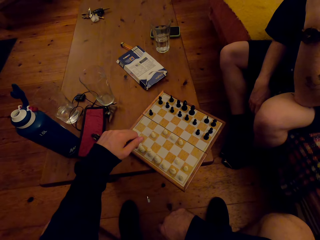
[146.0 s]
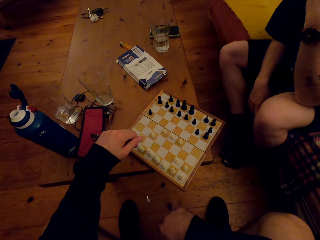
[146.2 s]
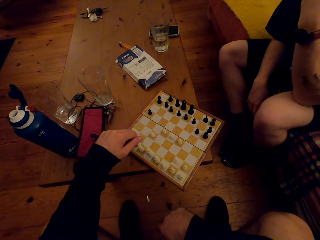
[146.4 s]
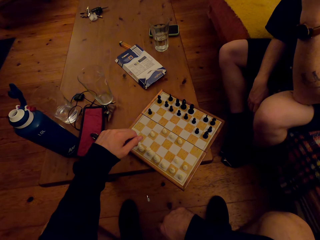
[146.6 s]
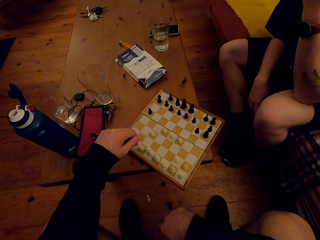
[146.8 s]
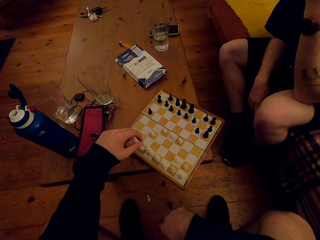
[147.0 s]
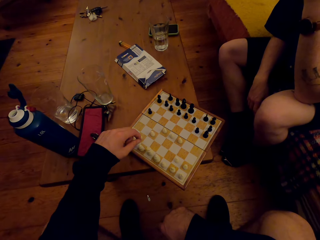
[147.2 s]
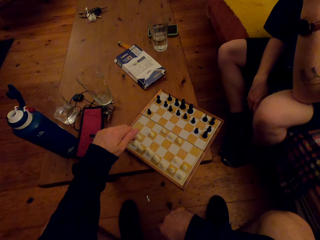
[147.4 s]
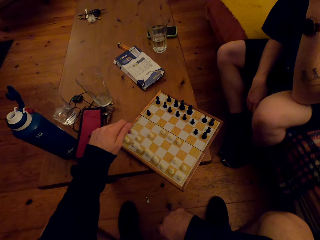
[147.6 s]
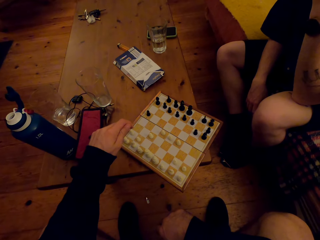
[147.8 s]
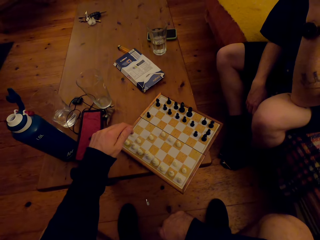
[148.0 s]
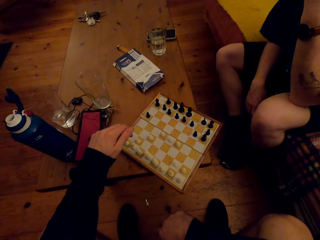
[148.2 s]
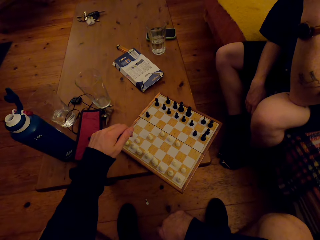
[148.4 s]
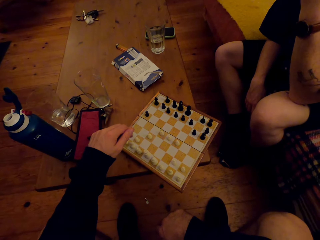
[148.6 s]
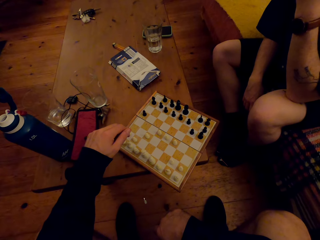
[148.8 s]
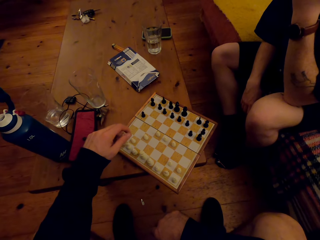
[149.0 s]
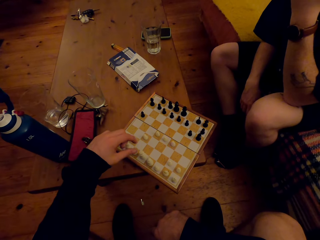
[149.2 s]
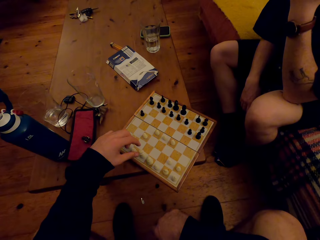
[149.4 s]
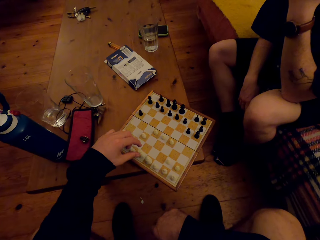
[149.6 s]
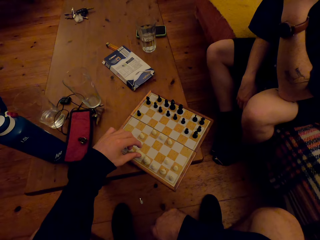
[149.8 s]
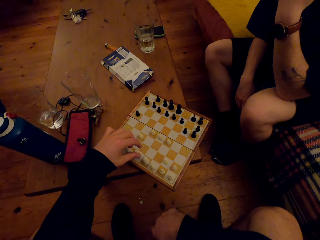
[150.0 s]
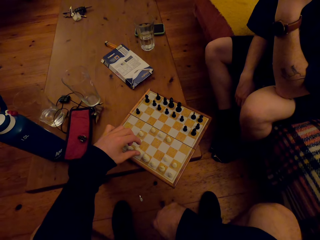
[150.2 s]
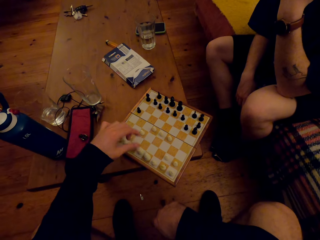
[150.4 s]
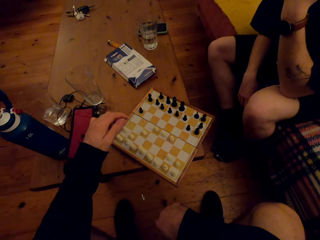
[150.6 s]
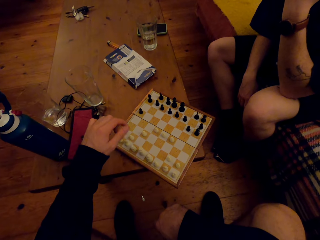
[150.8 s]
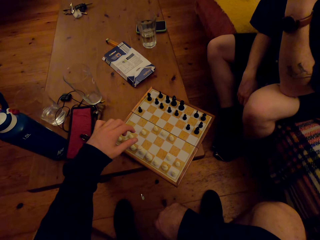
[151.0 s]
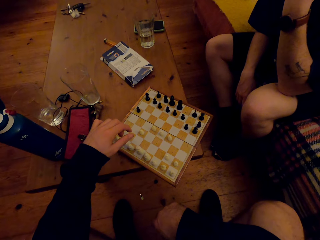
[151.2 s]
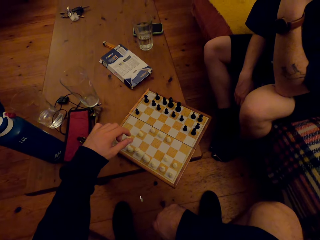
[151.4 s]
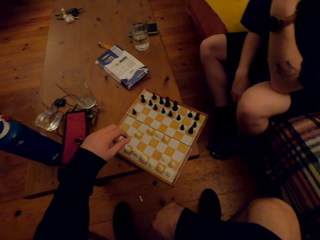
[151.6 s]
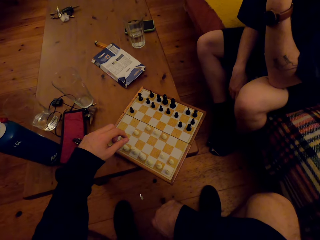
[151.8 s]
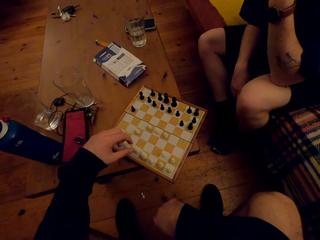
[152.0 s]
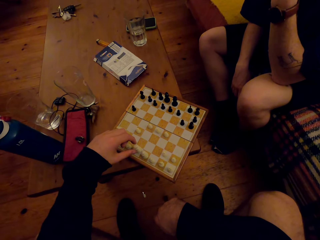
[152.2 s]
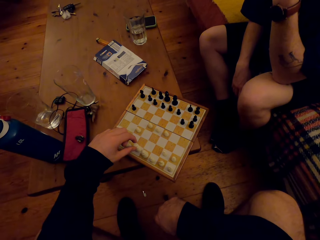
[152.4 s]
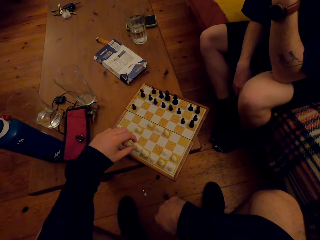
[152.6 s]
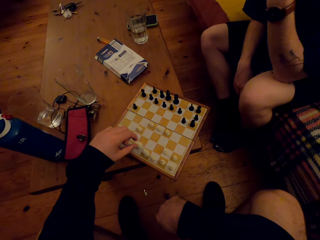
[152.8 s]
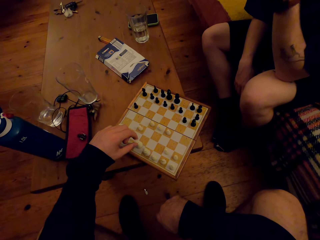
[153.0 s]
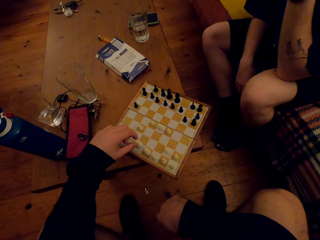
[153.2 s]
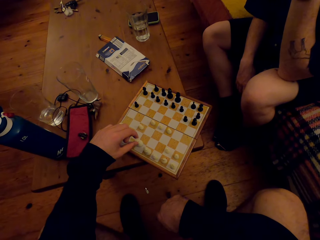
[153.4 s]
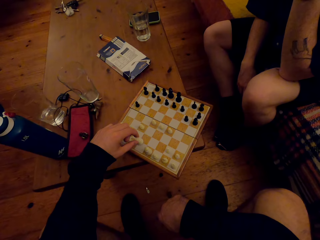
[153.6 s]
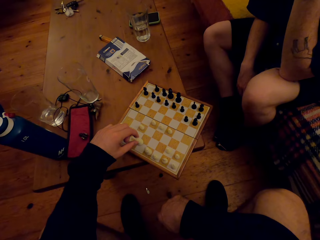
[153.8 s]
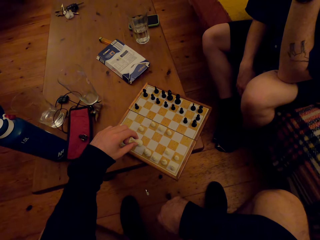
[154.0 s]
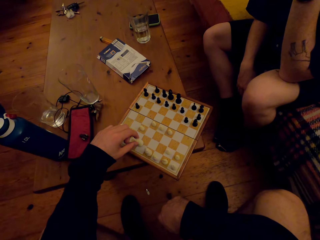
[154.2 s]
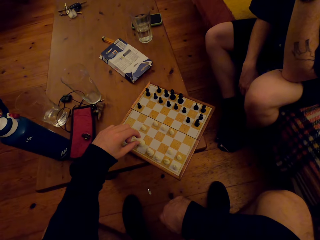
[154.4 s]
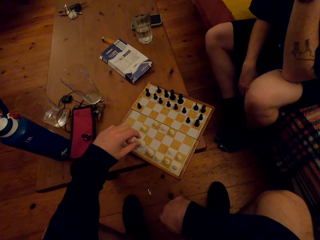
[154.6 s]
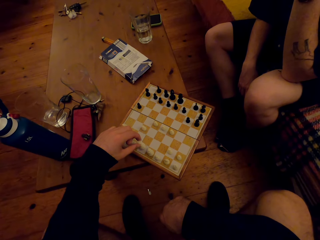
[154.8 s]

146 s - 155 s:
A man moves his hand. The camera wearer touches the pawn.

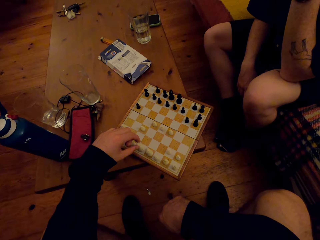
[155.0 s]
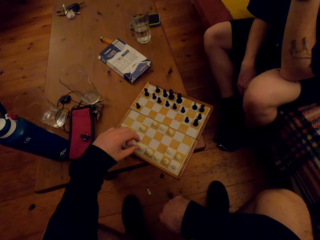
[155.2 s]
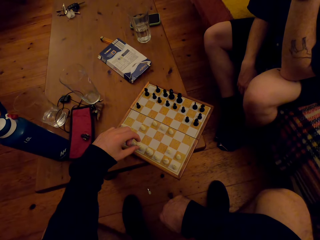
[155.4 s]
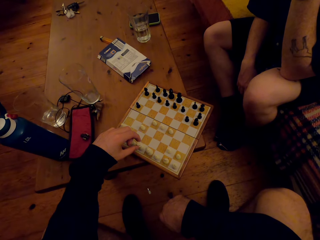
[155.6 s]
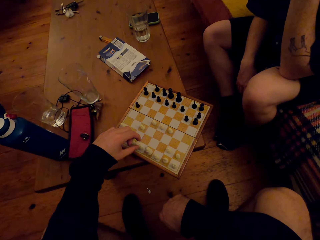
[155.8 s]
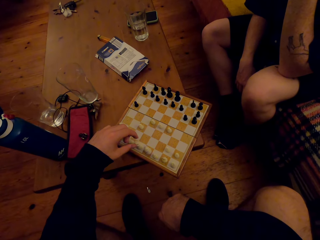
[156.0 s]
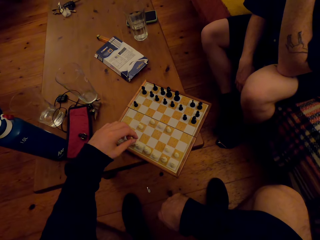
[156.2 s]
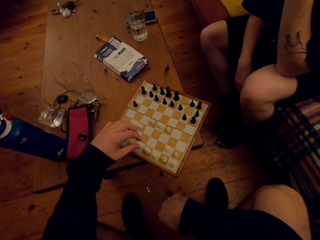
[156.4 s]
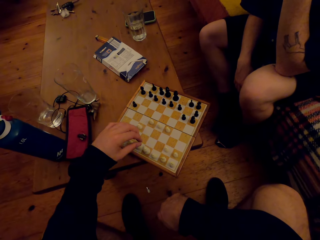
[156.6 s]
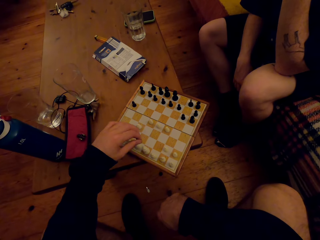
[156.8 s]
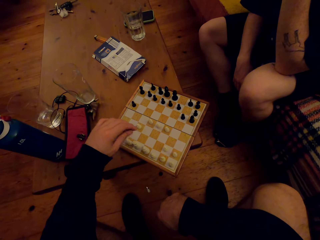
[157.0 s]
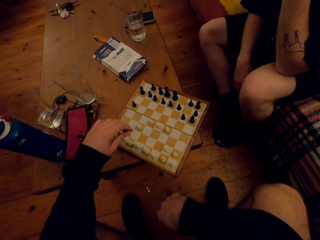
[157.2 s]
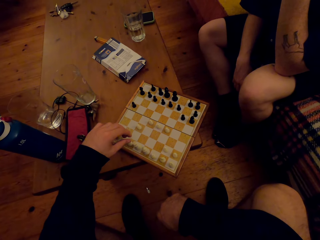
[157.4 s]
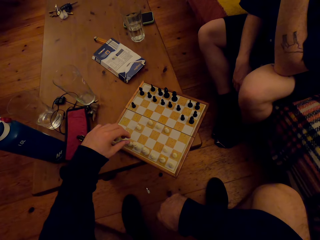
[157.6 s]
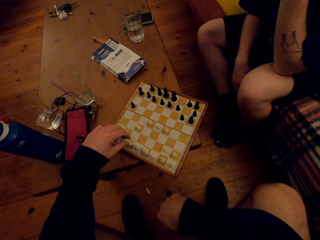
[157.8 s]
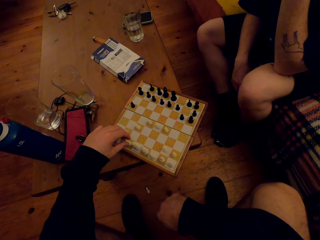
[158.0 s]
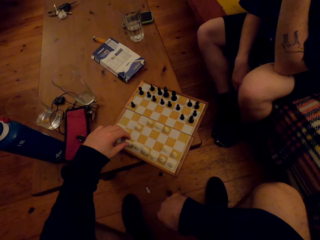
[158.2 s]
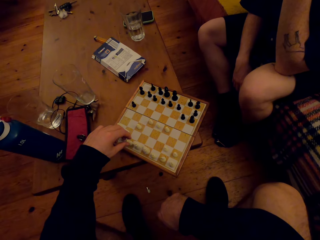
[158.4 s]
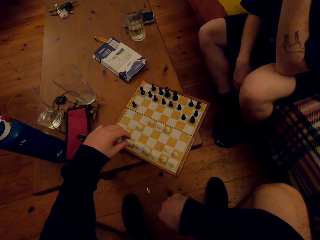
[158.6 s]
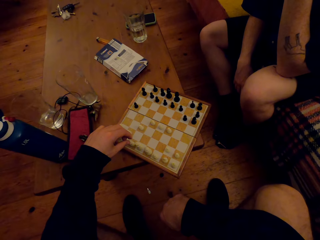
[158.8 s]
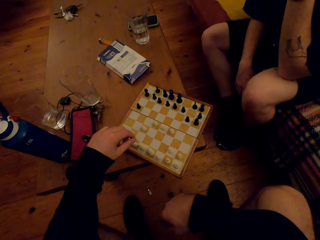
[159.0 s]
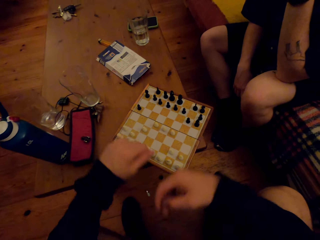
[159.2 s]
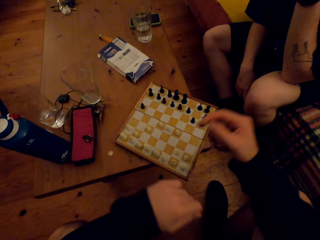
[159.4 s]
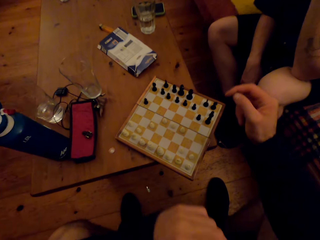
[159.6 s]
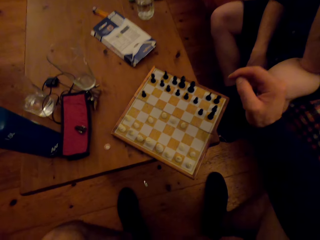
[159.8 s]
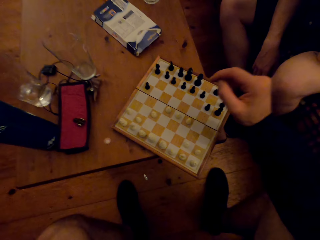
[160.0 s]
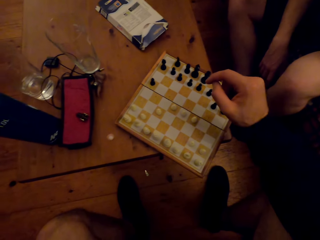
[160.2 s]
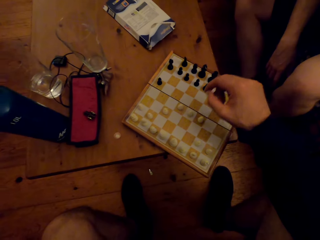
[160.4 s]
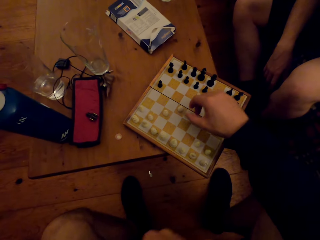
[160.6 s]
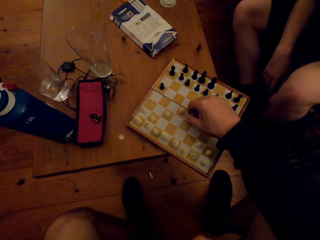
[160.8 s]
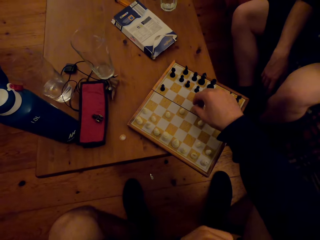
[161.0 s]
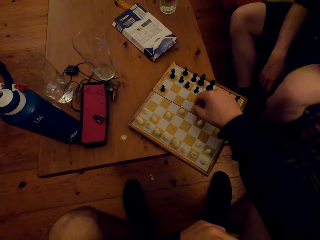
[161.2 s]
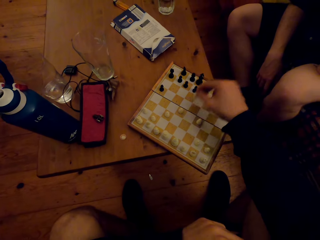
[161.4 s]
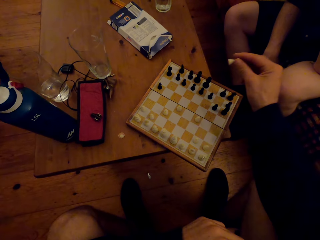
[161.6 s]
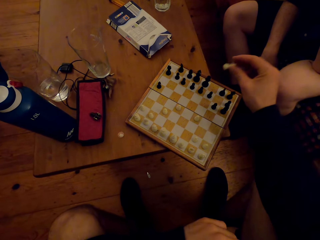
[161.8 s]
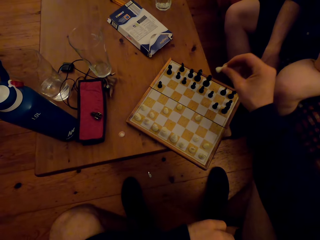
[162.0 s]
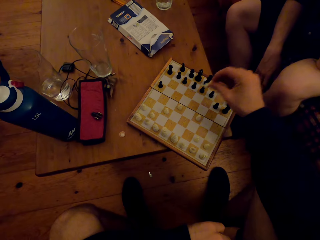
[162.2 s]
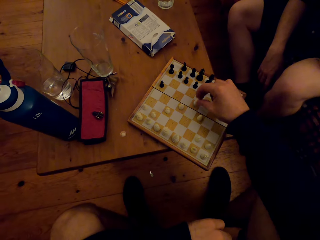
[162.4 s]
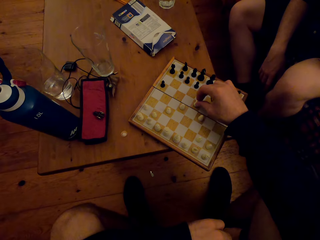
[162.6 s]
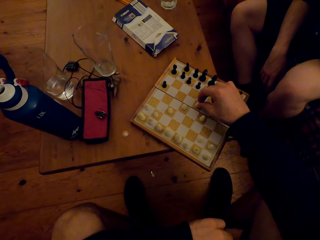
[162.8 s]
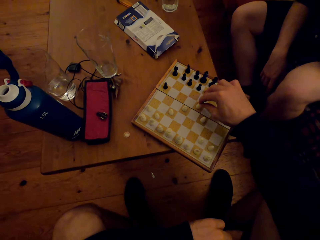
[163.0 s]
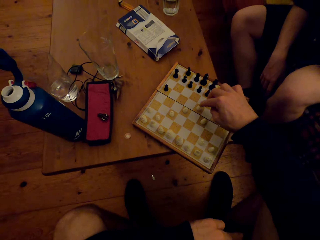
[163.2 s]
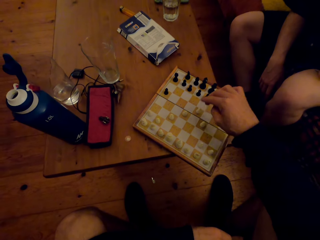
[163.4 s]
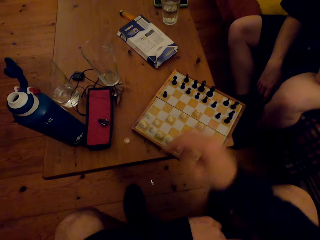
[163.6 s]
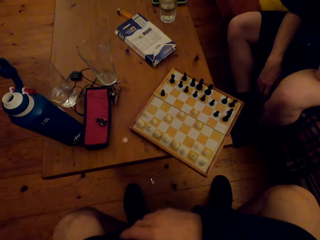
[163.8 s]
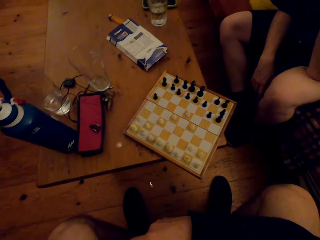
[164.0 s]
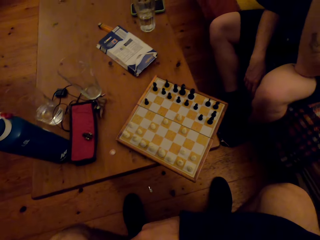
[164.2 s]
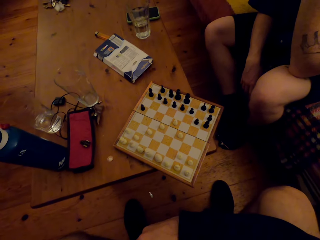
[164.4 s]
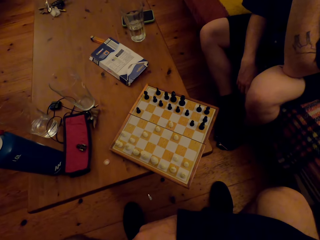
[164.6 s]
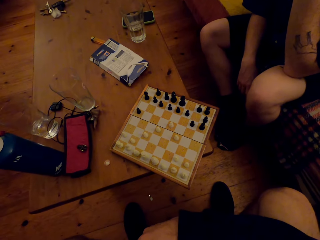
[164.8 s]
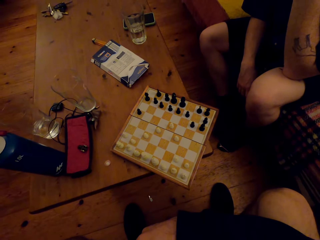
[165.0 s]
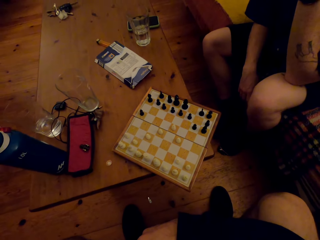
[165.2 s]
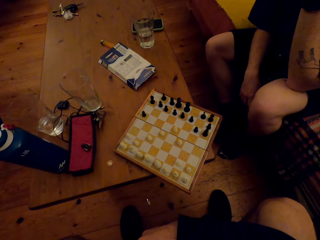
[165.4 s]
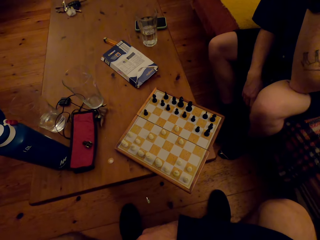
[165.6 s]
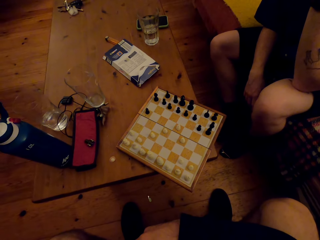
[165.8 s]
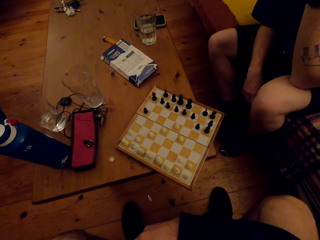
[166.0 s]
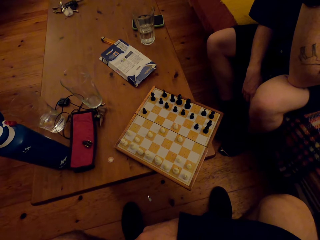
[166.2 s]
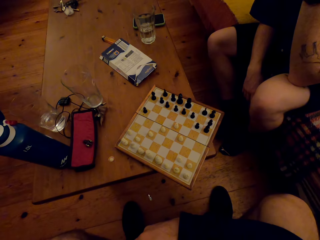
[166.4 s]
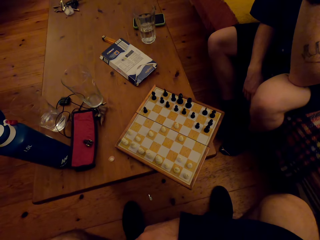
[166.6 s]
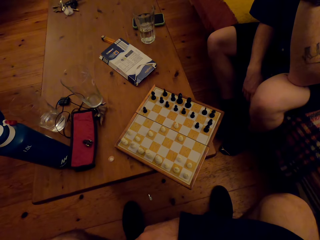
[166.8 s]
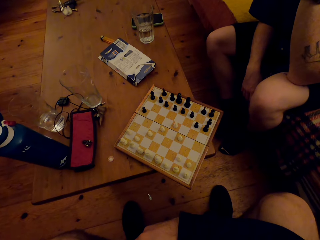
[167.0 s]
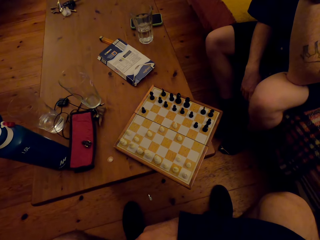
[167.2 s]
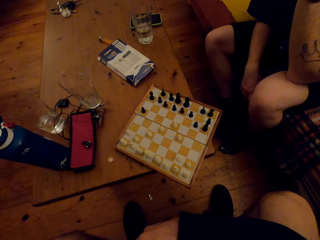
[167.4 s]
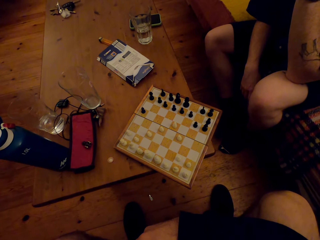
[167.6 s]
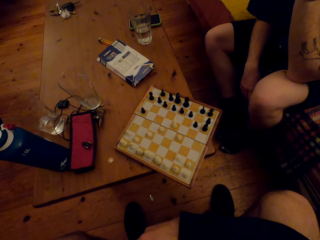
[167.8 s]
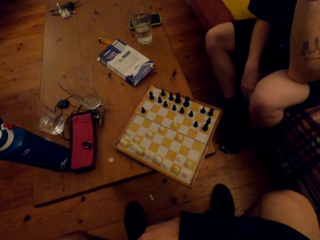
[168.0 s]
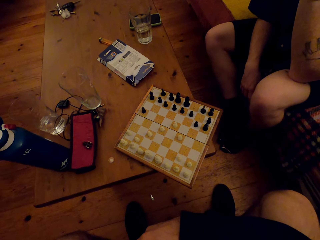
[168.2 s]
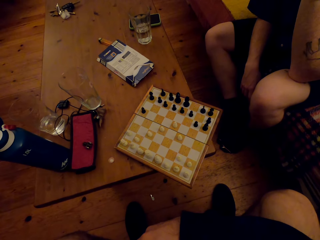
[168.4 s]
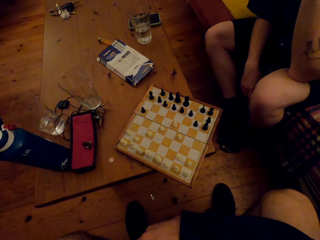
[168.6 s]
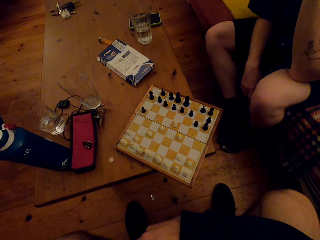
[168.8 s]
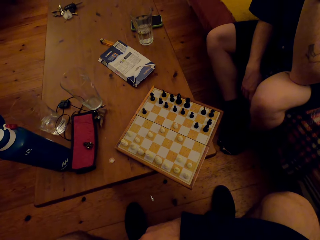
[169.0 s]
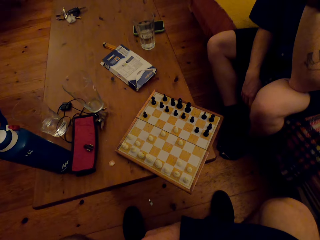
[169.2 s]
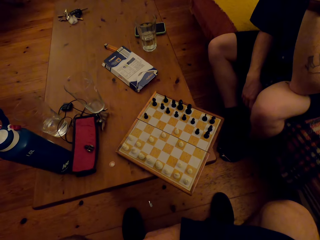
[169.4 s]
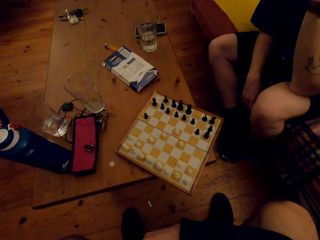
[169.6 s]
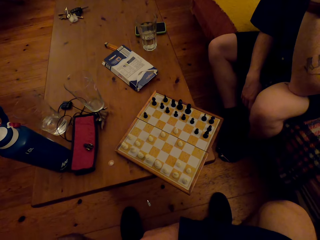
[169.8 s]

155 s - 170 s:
The camera wearer puts the pawn down. He lifts up the pawn. He moves his hand around. He moves his right hand forward and moves his left hand back. He picks up a knight. He moves chess pieces on the board. He puts down the knight. He lifts his hand up. Someone else moves his hand and leg.
